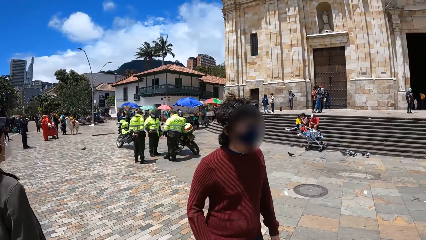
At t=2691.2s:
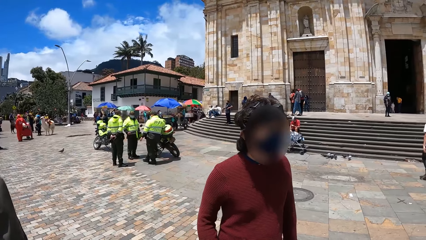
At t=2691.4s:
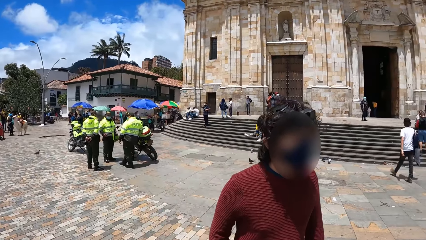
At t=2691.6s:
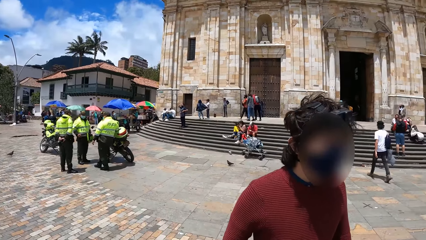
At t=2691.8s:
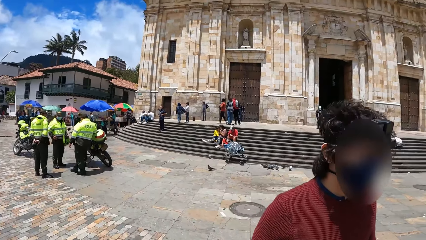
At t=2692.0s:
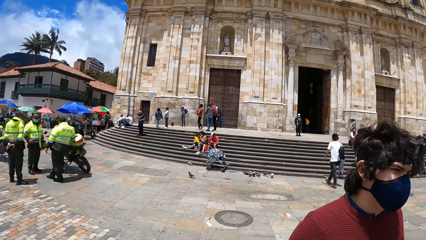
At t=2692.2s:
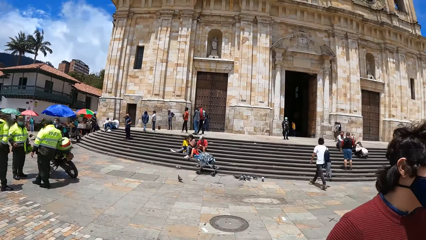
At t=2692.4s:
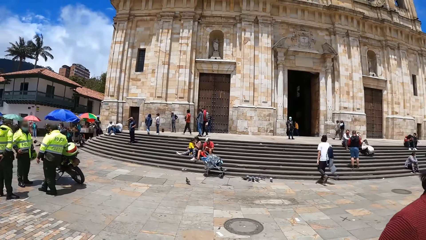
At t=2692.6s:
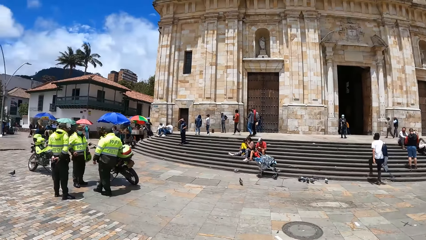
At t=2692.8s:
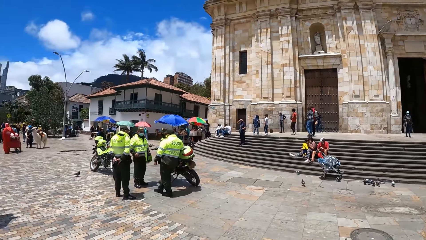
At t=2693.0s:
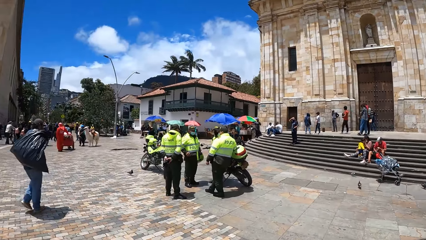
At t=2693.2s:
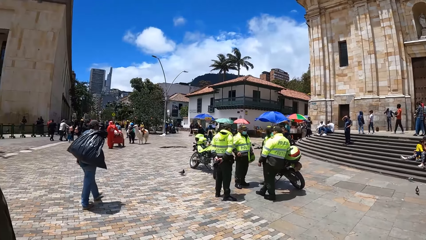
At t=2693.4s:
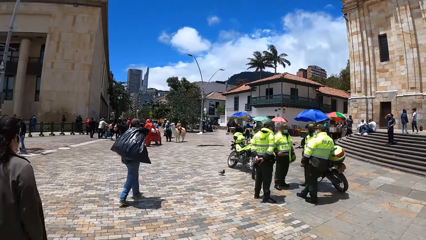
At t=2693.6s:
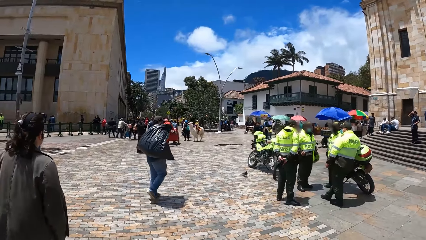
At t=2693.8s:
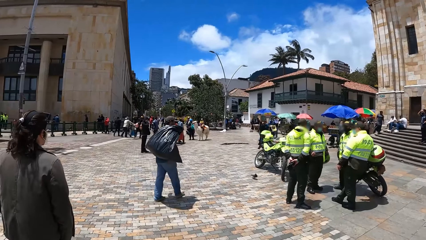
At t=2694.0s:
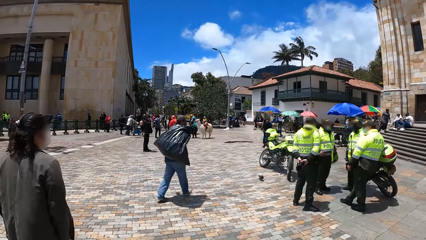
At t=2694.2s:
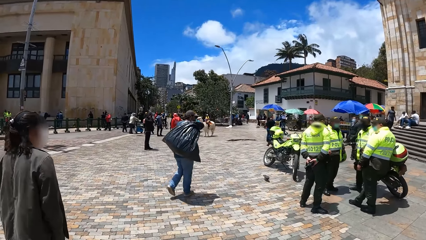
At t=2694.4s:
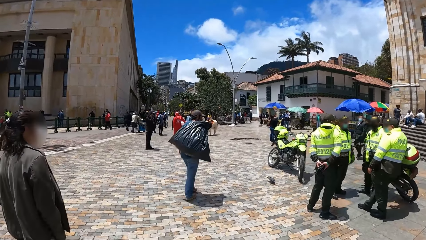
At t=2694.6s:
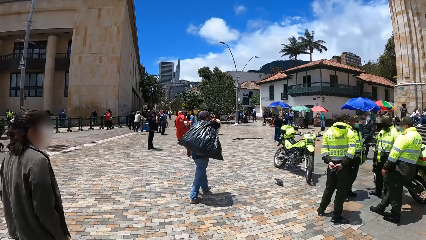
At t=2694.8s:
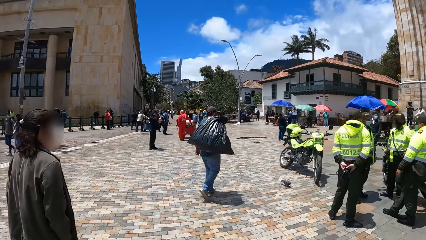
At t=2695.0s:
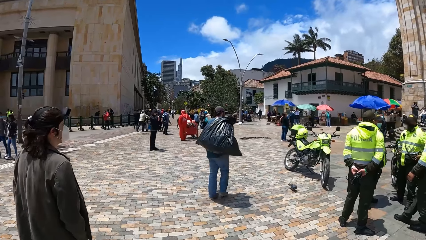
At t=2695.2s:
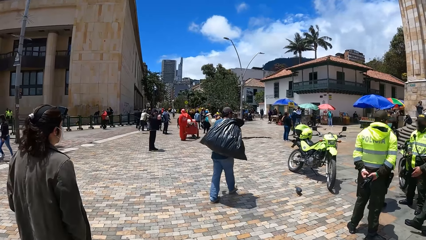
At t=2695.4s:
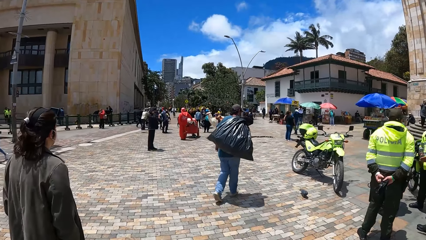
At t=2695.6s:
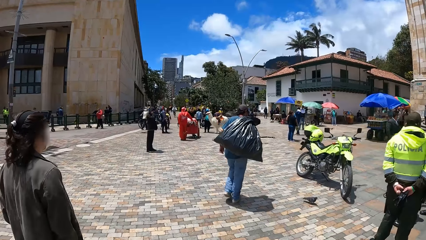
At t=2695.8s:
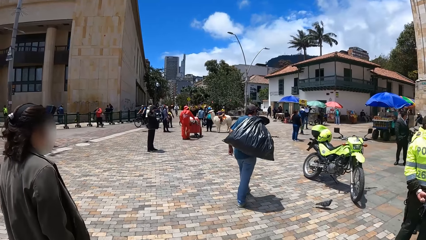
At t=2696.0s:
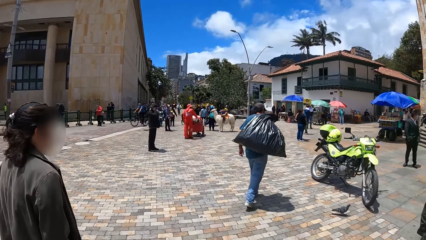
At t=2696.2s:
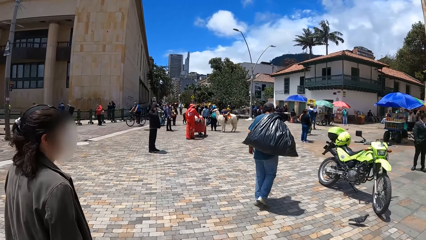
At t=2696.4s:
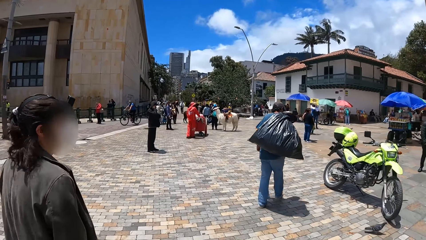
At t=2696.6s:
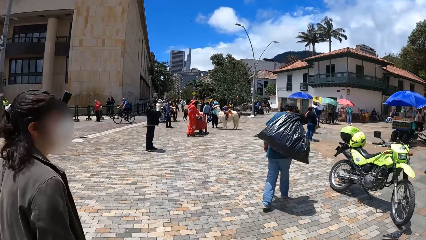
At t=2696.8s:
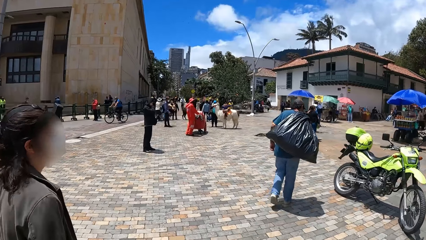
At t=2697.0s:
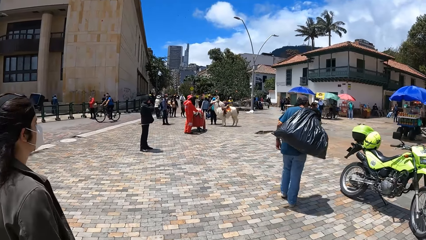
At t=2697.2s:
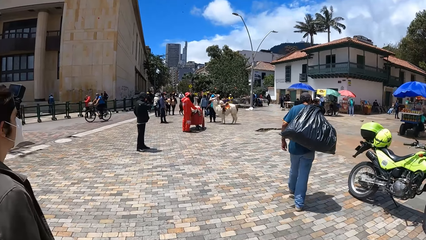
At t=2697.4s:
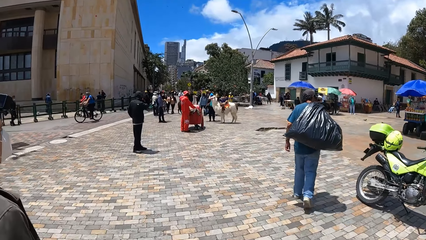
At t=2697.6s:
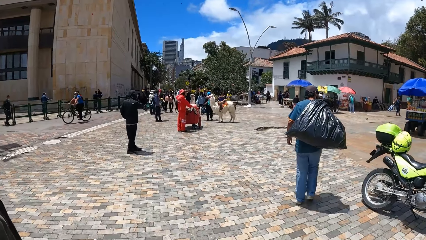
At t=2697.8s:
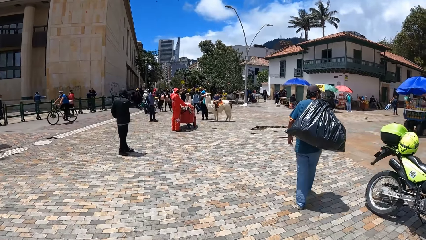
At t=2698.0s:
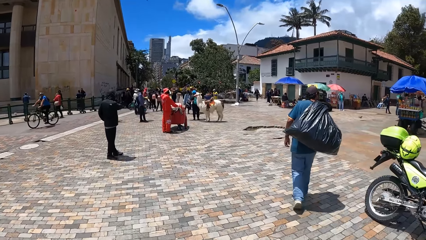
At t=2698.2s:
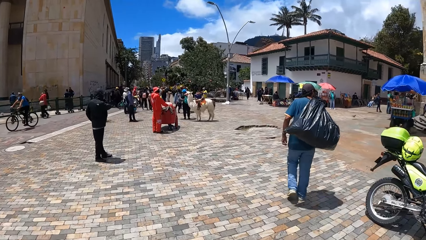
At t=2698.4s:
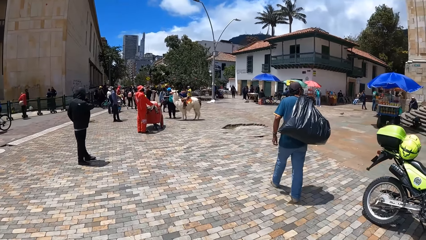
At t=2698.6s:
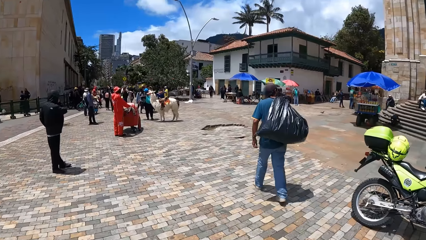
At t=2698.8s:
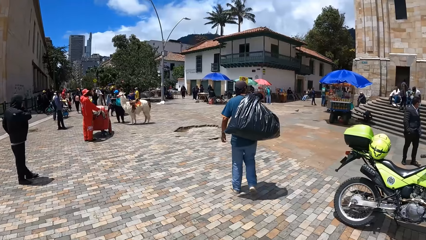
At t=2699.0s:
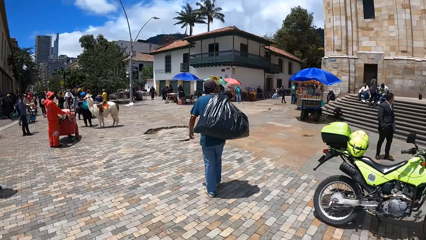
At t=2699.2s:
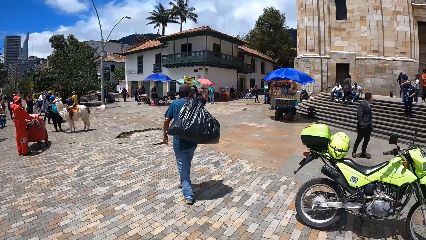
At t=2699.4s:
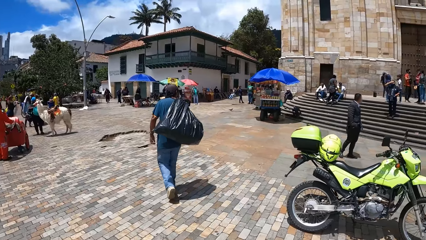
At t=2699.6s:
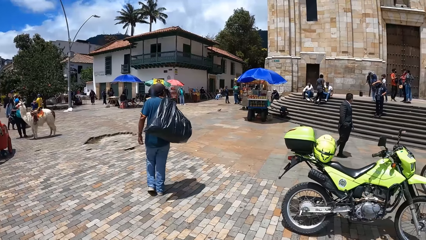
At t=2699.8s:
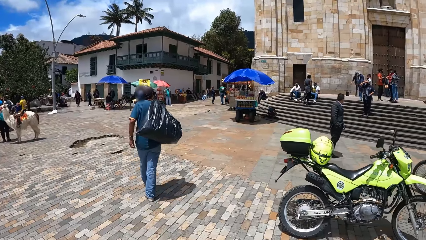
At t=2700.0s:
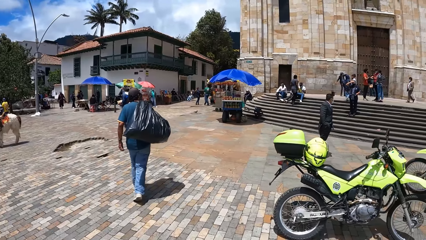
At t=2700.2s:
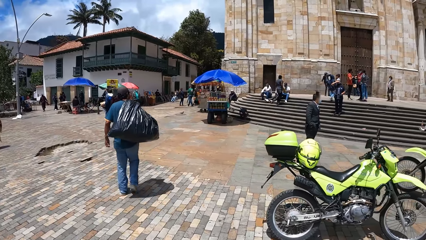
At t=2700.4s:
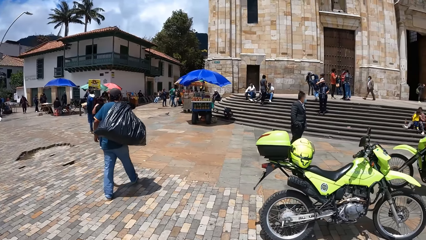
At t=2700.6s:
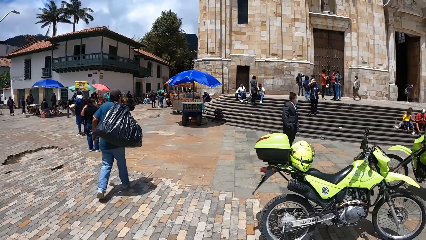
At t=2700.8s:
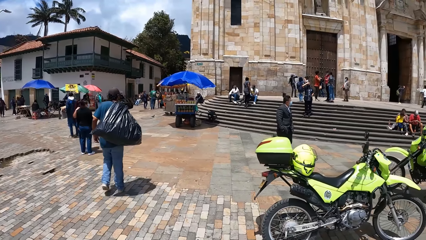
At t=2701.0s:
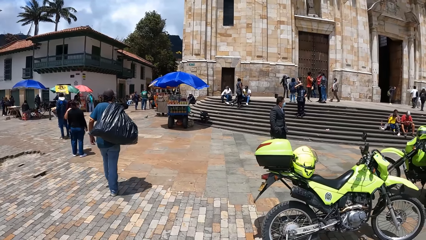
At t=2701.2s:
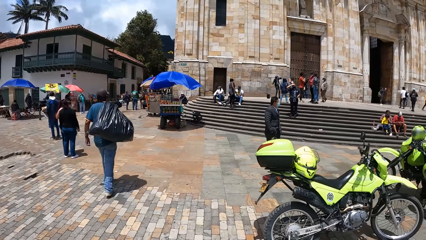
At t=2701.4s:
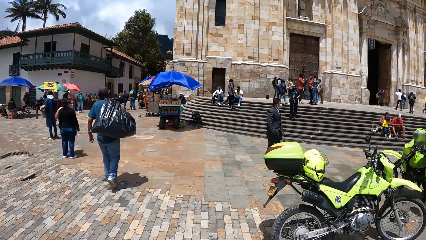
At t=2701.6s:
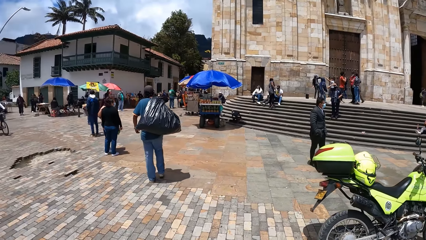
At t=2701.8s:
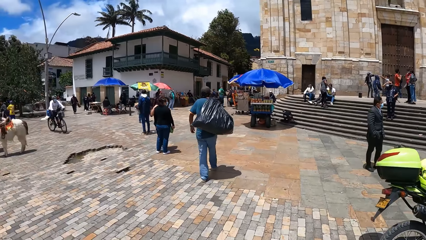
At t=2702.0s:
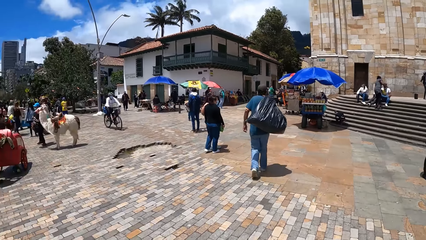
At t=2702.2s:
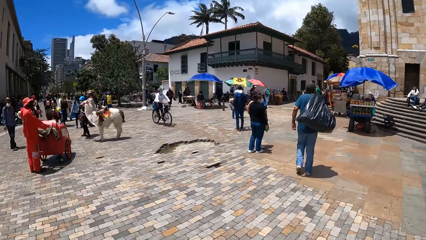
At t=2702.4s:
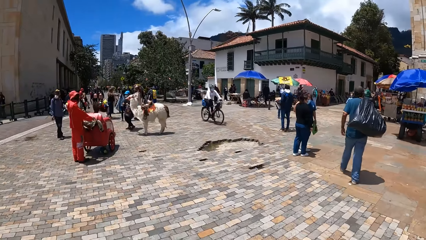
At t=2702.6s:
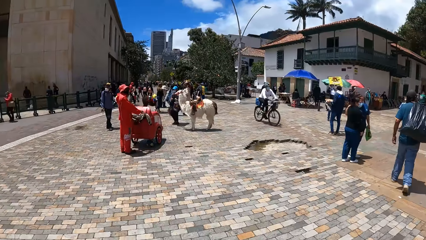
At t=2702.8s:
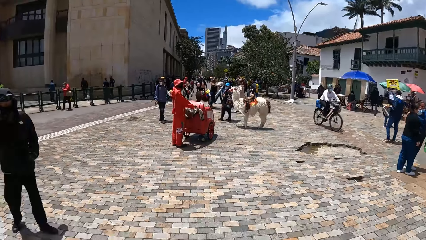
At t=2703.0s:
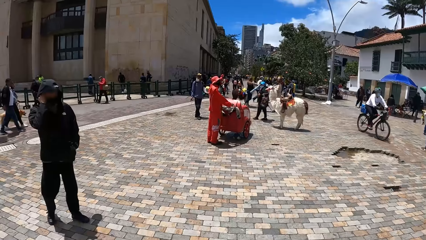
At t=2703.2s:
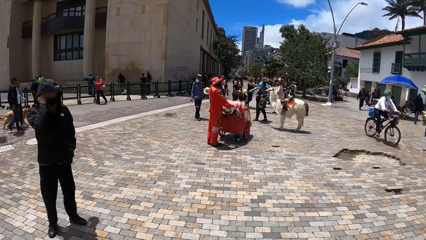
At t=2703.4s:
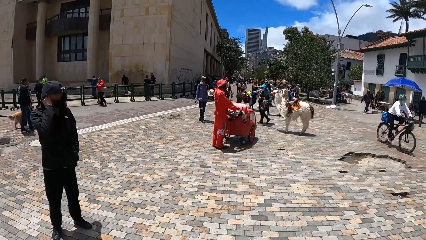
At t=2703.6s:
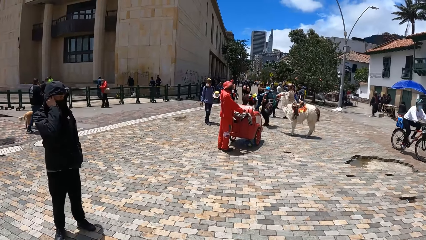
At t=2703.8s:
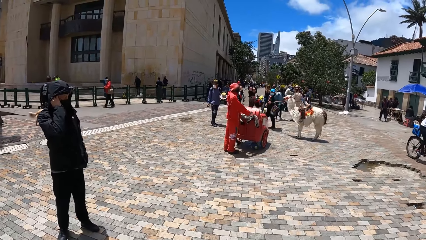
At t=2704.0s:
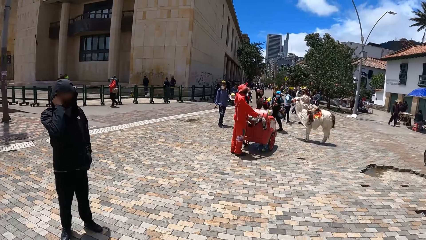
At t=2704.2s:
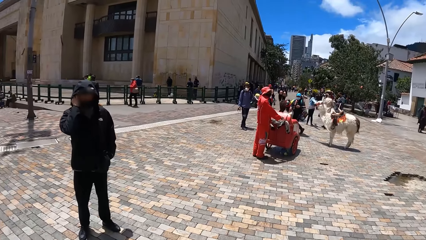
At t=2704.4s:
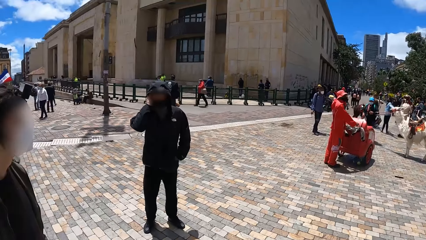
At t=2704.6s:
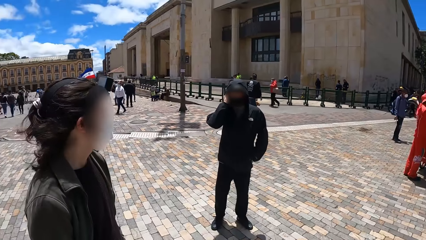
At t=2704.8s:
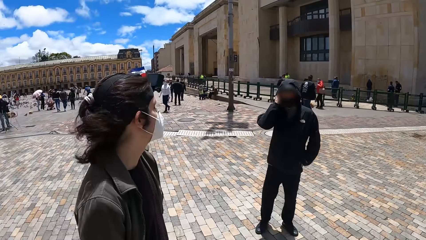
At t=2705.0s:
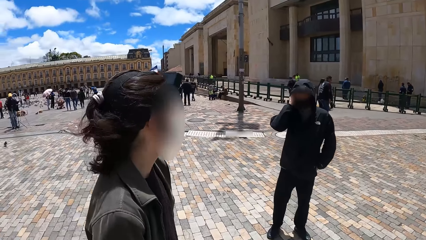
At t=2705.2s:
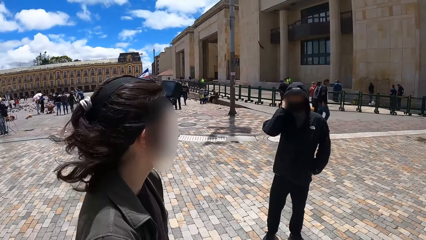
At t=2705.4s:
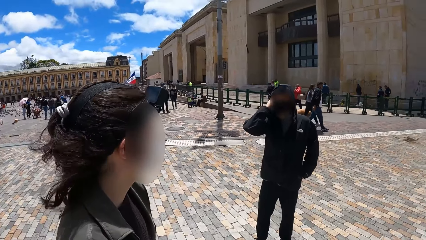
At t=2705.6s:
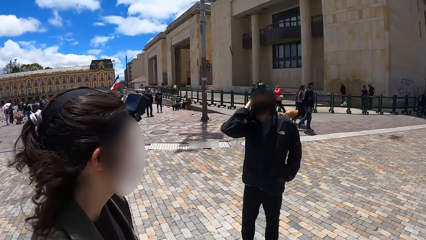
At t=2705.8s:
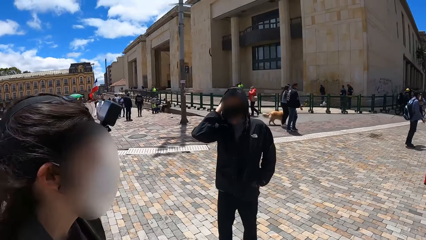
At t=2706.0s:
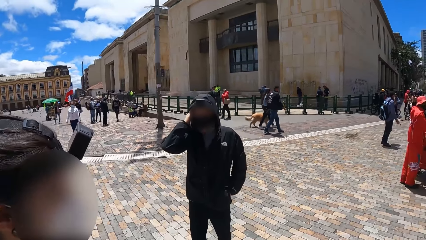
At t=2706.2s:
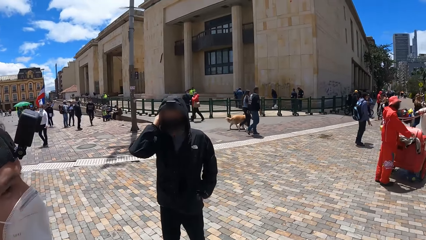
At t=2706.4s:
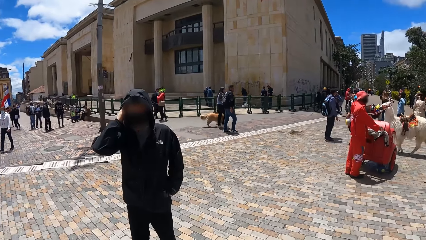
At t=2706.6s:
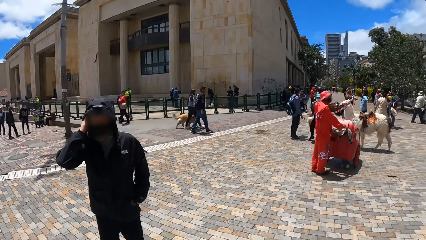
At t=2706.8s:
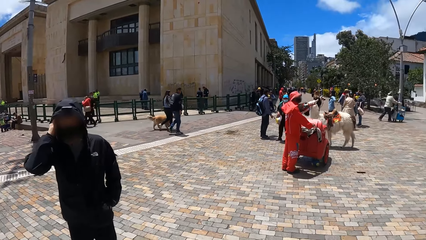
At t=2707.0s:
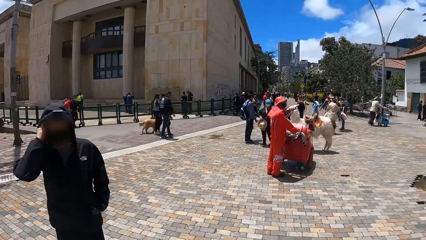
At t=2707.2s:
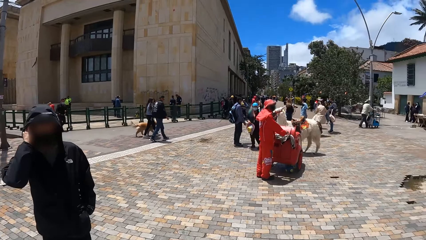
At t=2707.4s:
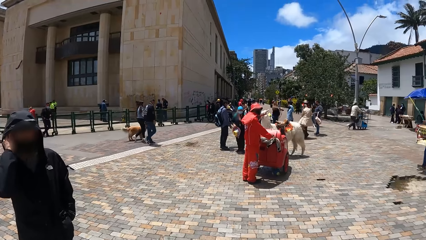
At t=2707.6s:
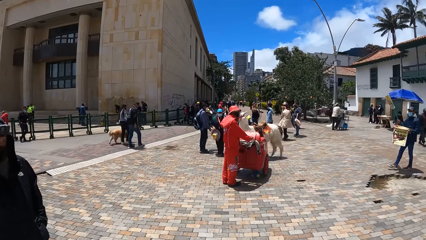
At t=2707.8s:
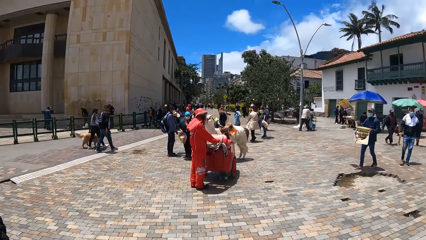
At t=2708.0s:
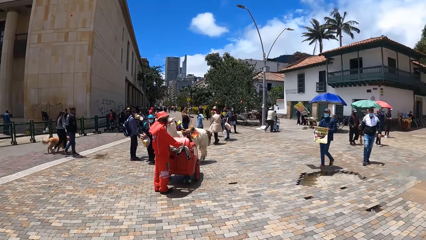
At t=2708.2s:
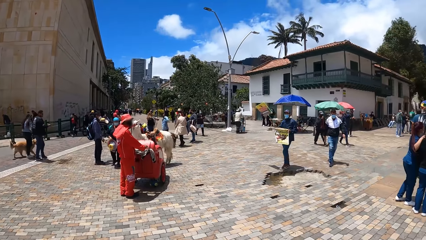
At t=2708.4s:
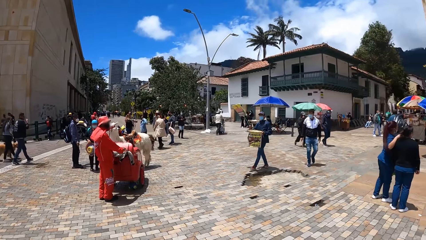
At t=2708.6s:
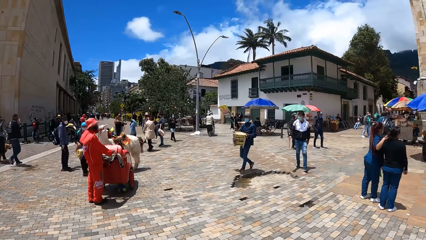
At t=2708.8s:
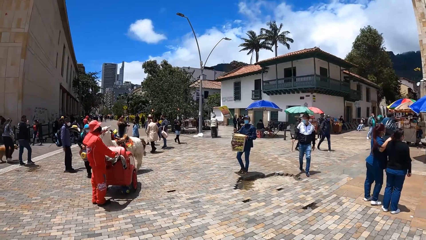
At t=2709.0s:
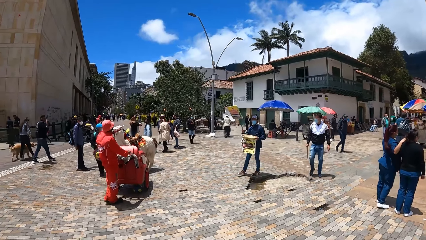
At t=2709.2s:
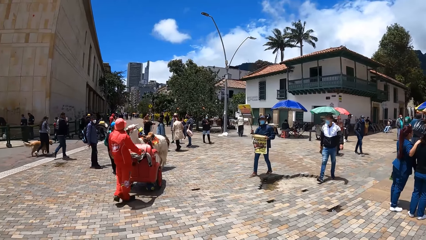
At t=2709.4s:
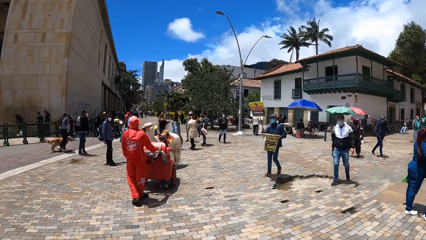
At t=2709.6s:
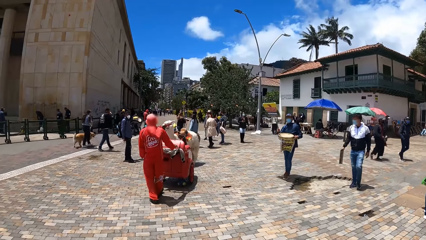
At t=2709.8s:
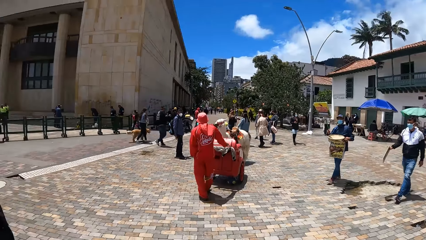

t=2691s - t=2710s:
The camera wearer walks around outside with his friends. They interact with a man.
